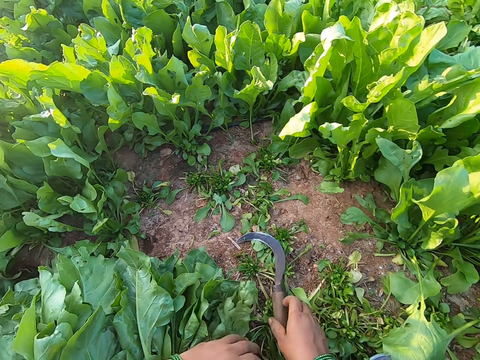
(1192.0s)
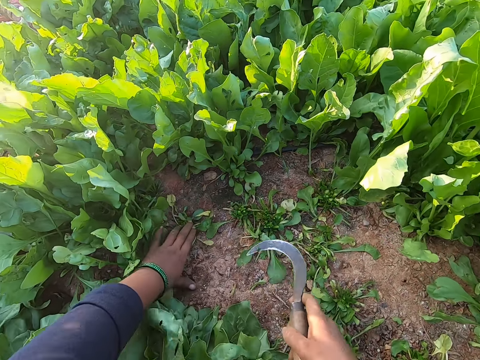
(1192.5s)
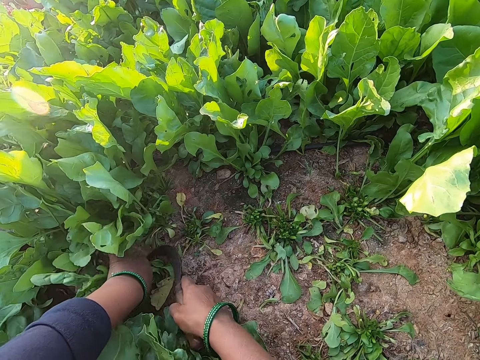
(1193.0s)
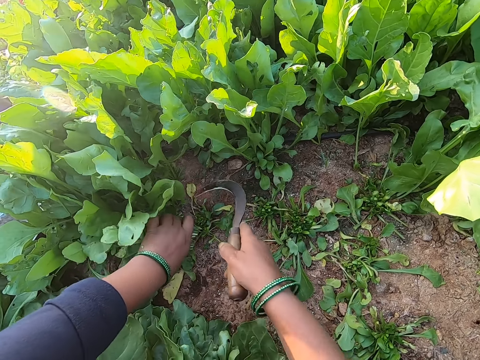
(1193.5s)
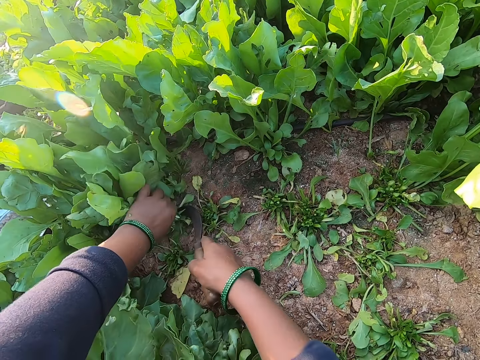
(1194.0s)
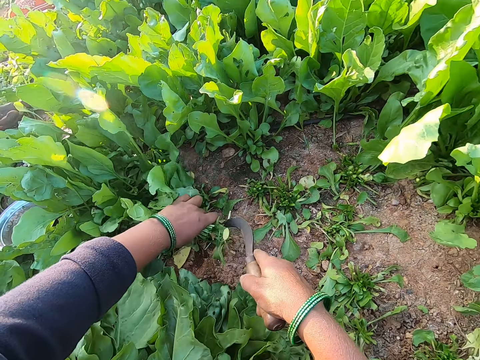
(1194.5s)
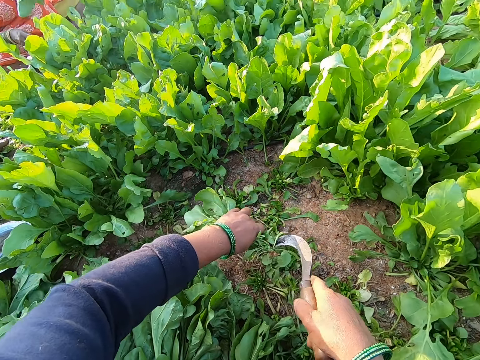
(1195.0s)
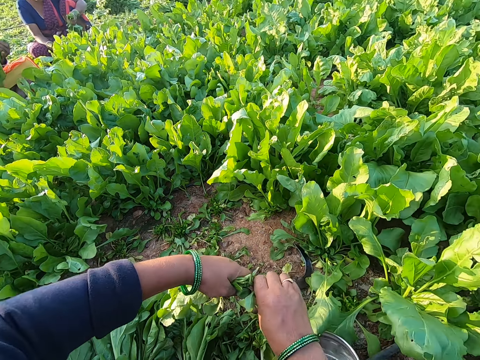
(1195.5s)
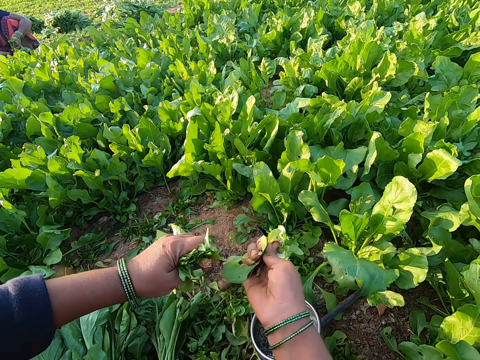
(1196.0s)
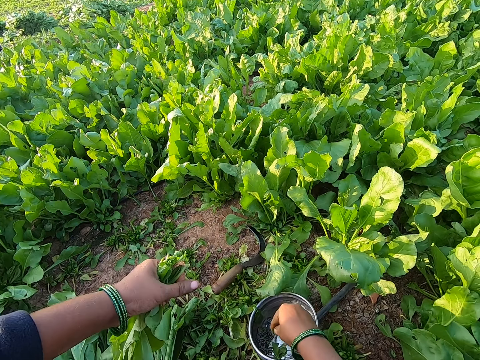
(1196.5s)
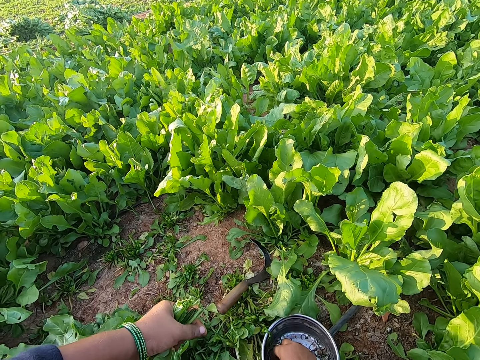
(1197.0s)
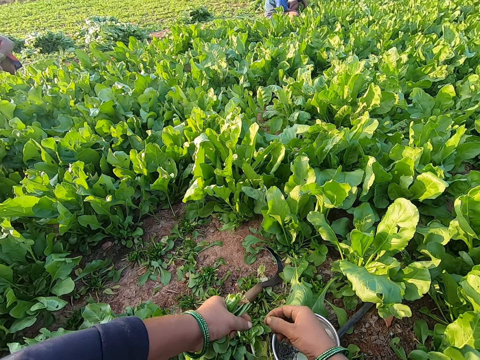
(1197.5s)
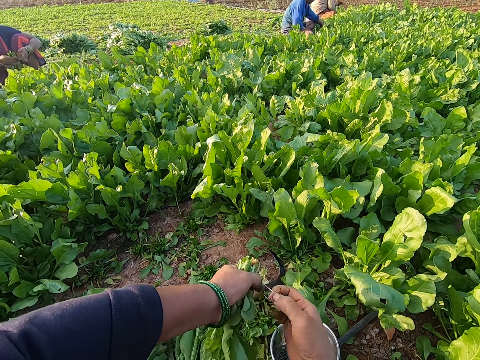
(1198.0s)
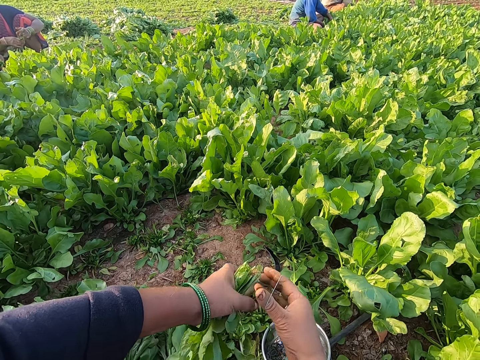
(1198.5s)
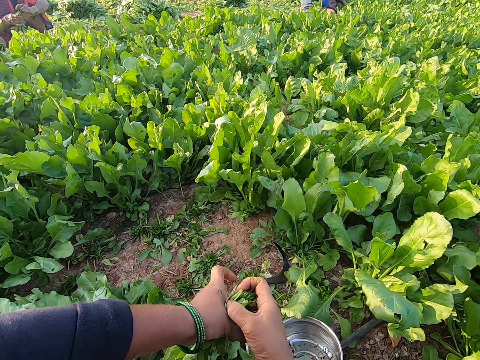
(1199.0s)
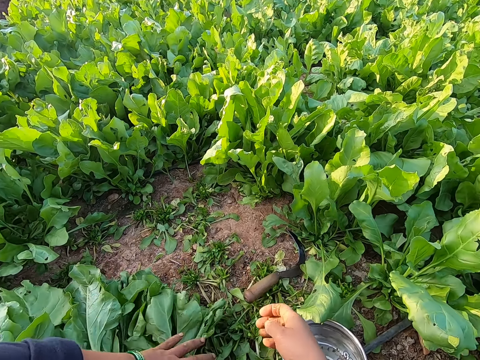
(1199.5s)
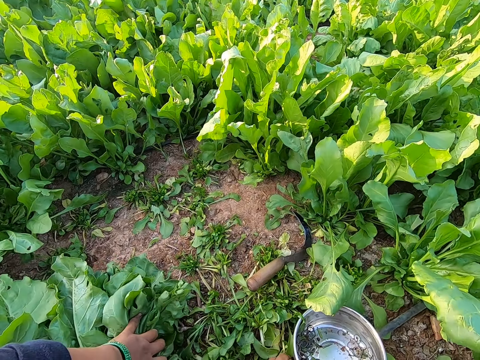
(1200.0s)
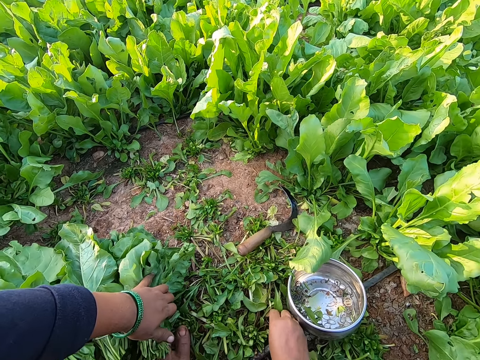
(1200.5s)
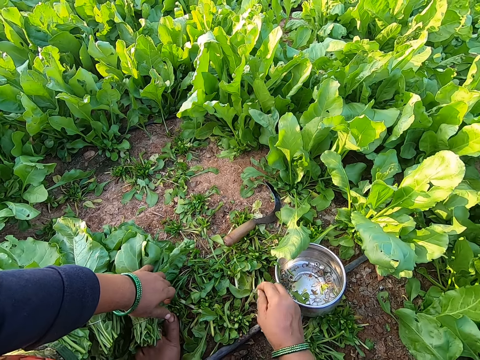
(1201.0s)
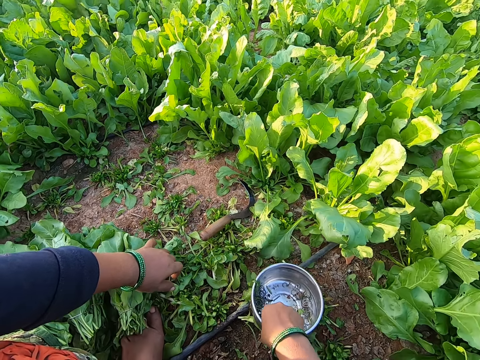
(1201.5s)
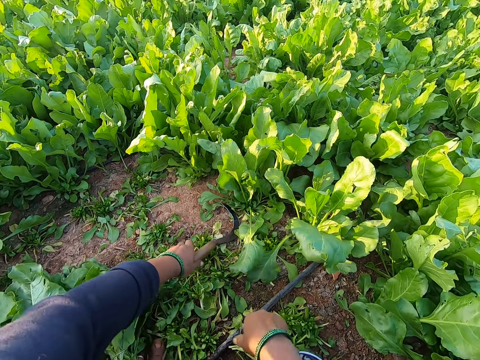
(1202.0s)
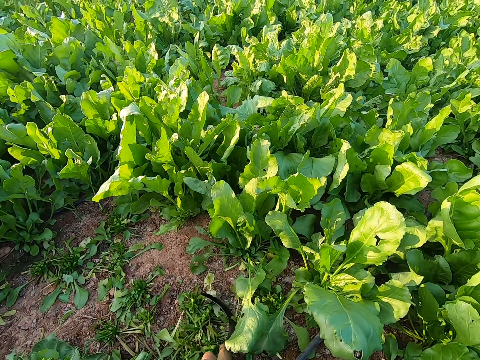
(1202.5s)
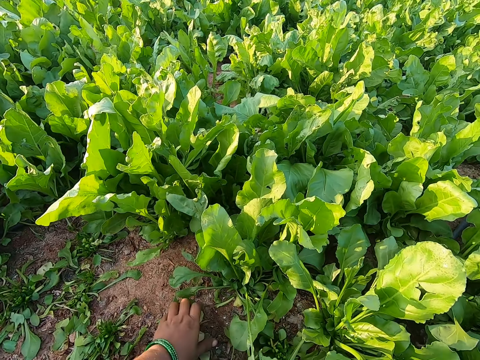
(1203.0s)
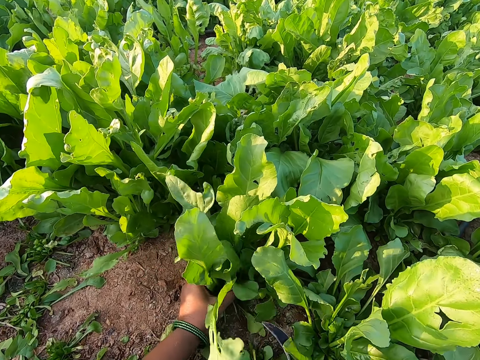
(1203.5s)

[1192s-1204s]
The camera wearer drops the spinach in her left hand on the pile of spinach on the ground. She picks the sickle from the ground with her right hand. She holds some spinach on the ground with her left hand. She cuts the spinach in her left hand with the sickle in her right hand. She holds some spinach on the ground with her left hand. She cuts the spinach in her left hand with the sickle in her right hand. She drops the sickle in her right hand on the ground. She breaks off the stem of the spinach in her left hand with her right hand. She cuts the spinach. She drops the spinach stem in her right hand on the ground. She takes a rubber band from the bowl on the ground with her right hand. She holds the rubber band with both hands. She expands the rubber band in her hands with her right hand. She binds the spinach in her left hand with the rubber band in her right hand. She drops the spinach in her left hand on the pile of spinach on the ground. She pushes the tin. She picks a rubber band from the ground with her right hand. She drops the rubber band in her right hand in the bowl on the ground. She repositions the bowl on the ground with her right hand. She picks the sickle from the ground with her left hand. She passes the sickle from her left hand to her right hand. She holds some spinach on the ground with her left hand.

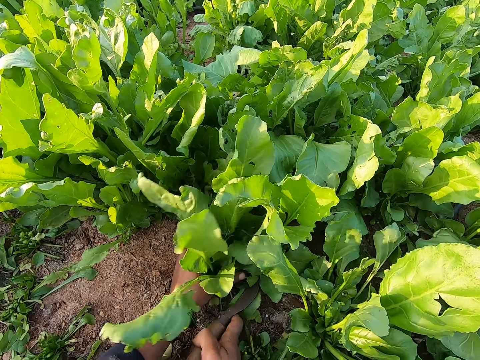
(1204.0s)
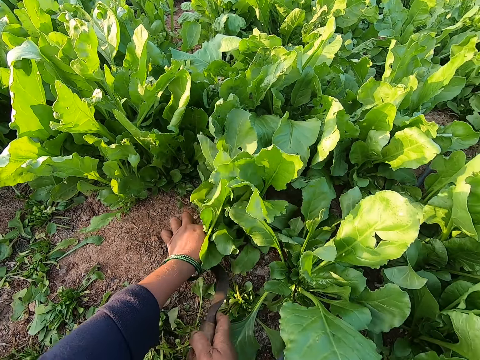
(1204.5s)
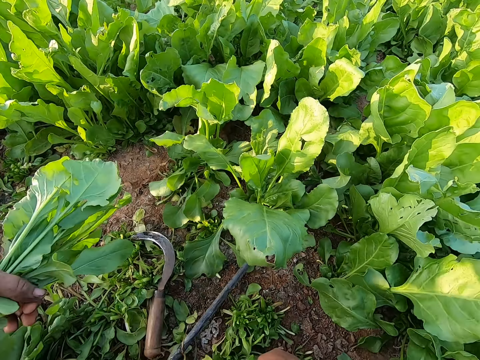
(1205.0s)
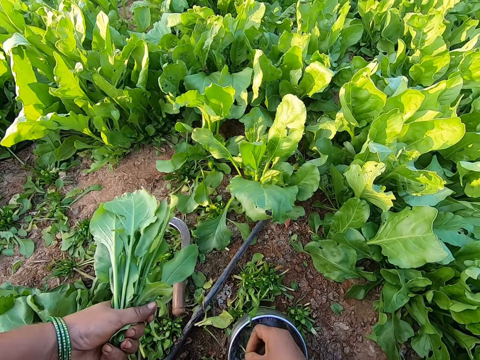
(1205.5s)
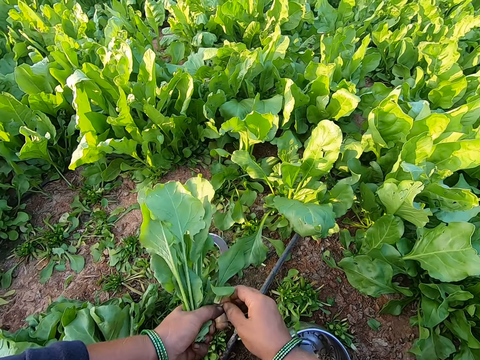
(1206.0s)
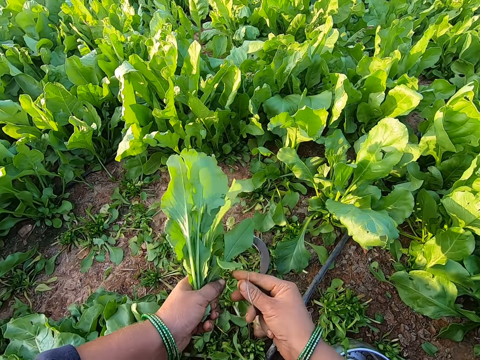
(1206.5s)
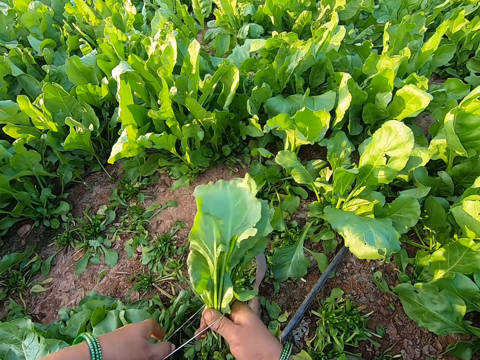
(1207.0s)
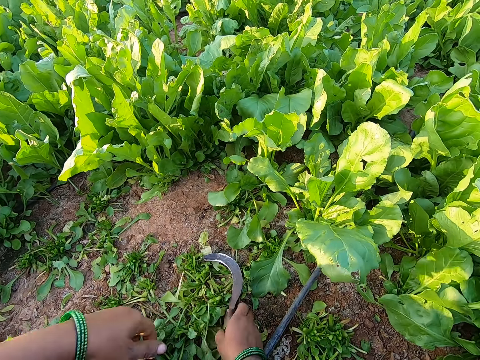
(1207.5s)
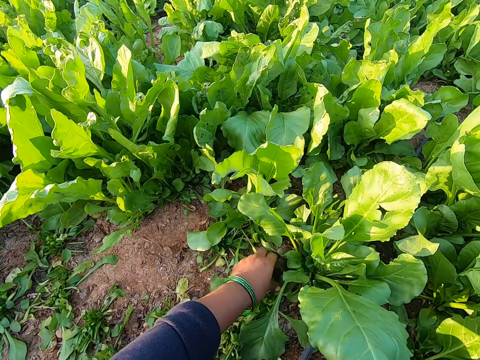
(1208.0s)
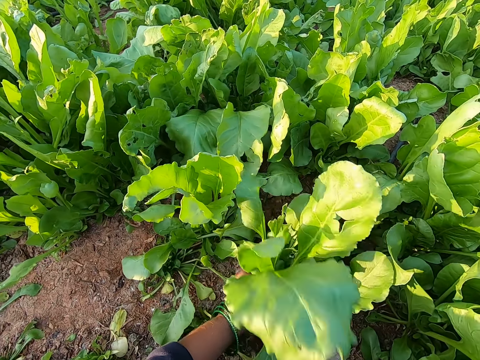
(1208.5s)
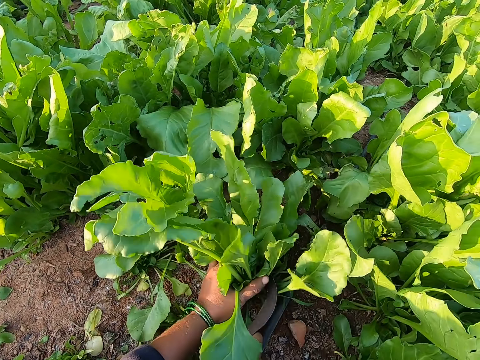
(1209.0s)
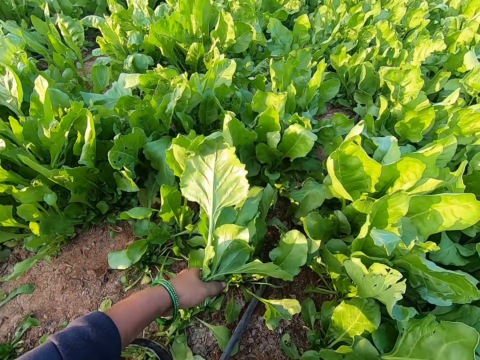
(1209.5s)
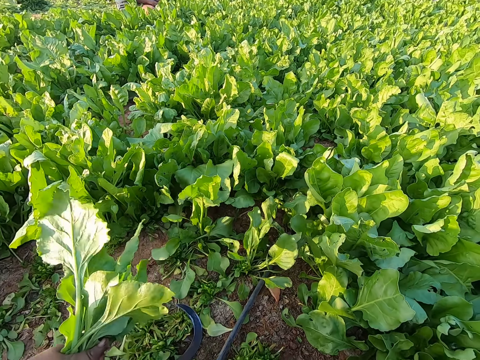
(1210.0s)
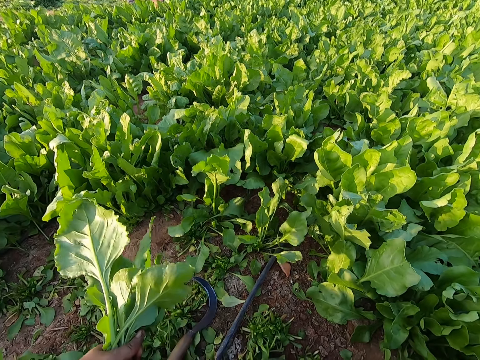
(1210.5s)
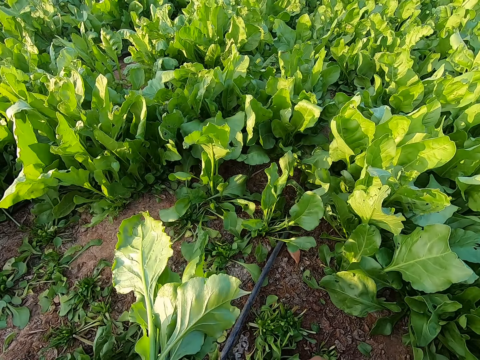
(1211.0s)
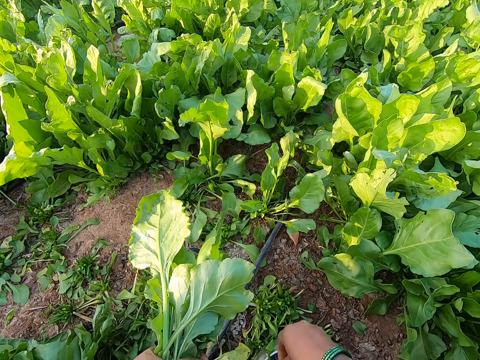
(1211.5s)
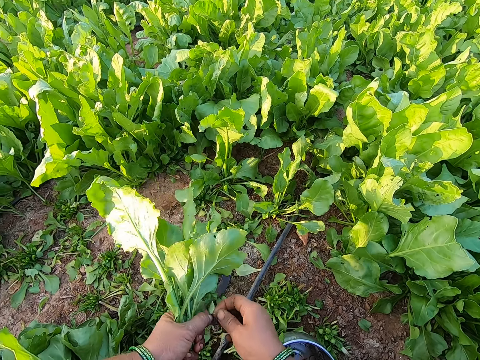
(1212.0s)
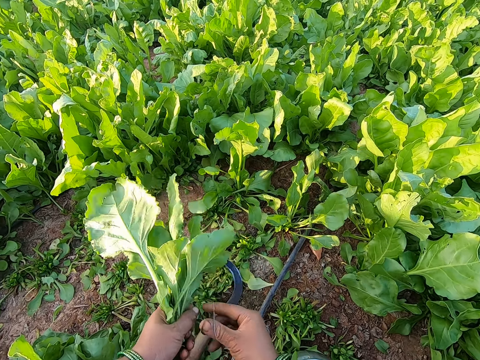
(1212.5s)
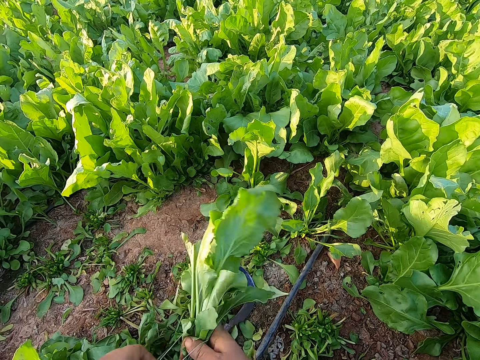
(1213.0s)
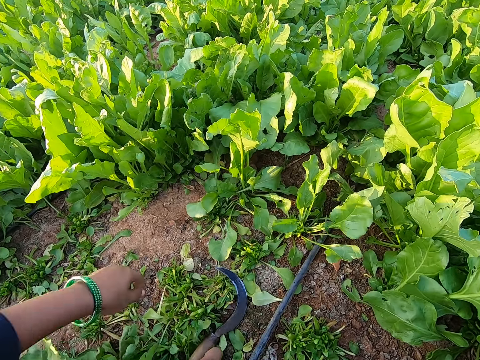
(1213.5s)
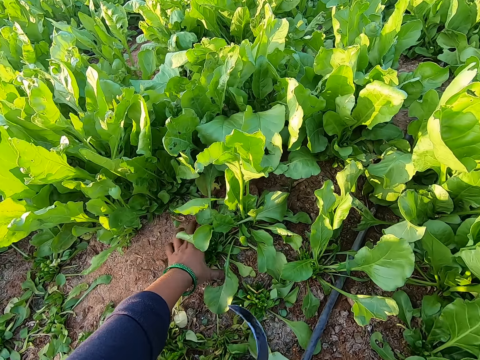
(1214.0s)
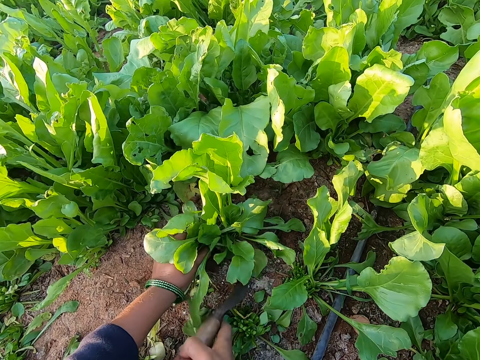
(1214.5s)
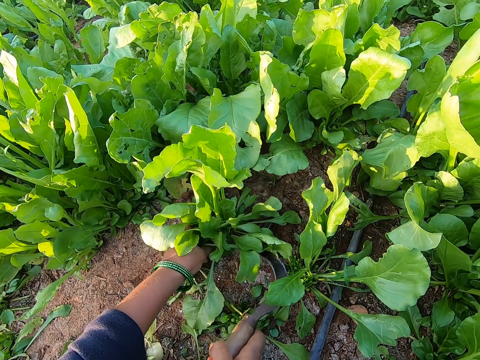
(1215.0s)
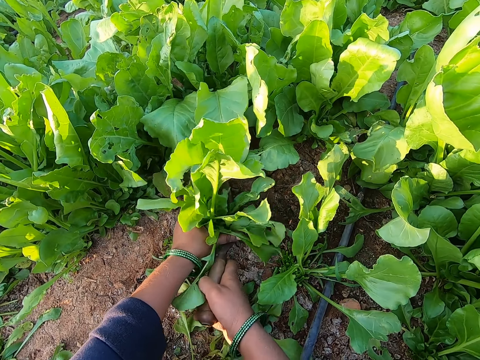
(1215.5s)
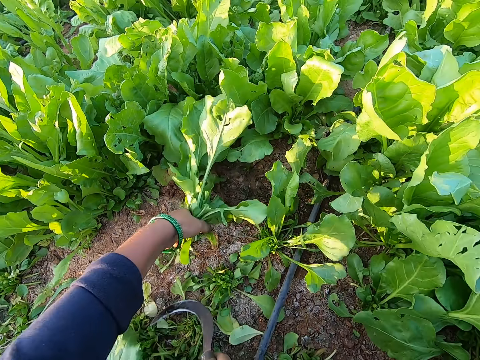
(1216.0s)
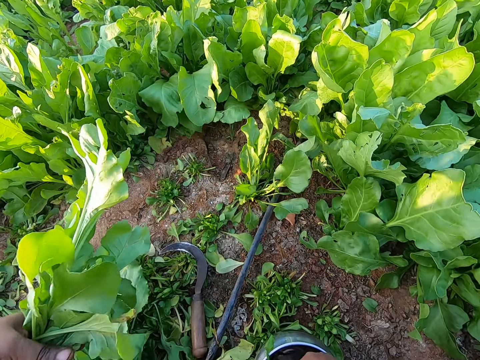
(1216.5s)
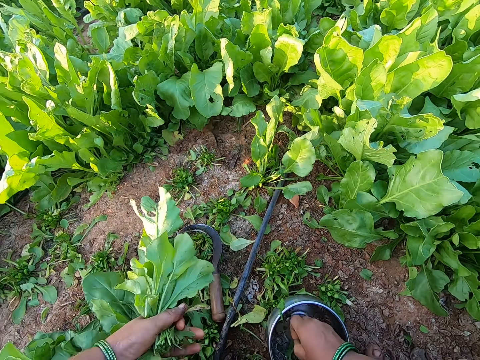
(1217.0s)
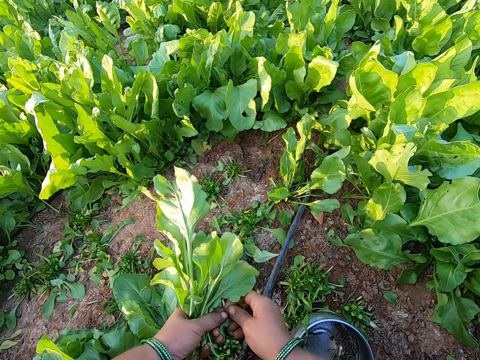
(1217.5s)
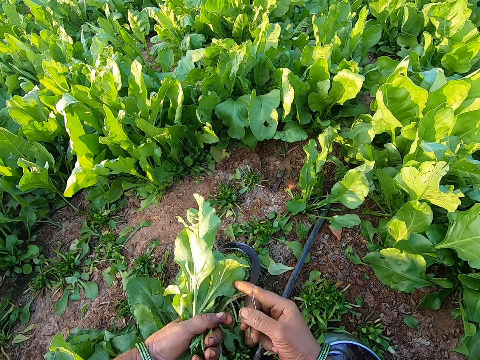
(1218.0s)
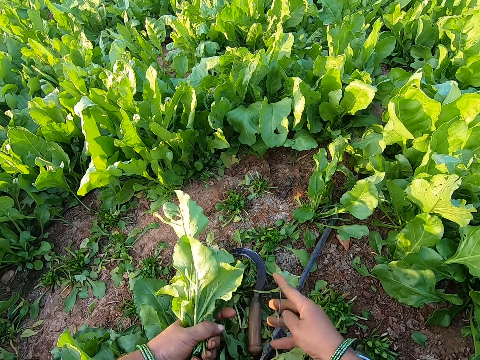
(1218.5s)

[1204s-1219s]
The camera wearer holds the spinach. She cuts the spinach in her left hand with the sickle in her right hand. She drops the sickle in her right hand on the ground. She takes a rubber band from the bowl on the ground with her right hand. She holds the rubber band with both hands. She expands the rubber band in her hands with her right hand. She passes the spinach from her left hand to her right hand. She binds the spinach in her right hand with the rubber band with both hands. She passes the spinach from her right hand to her left hand. She drops the spinach in her left hand on the pile of spinach on the ground. She picks the sickle from the ground with her right hand. She holds some spinach on the ground with her left hand. She cuts the spinach in her left hand with the sickle in her right hand. She takes a rubber band from the bowl on the ground with her right hand. She holds the rubber band with both hands. She expands the rubber band in her hands with her right hand. She passes the spinach from her left hand to her right hand. She binds the spinach in her right hand with the rubber band with both hands. She drops the spinach in her right hand on the pile of spinach on the ground. She picks the sickle from the ground with her right hand. She holds some spinach on the ground with her left hand. She cuts the spinach in her left hand with the sickle in her right hand. She drops the sickle in her right hand on the ground. She takes a rubber band from the bowl on the ground with her right hand. She holds the rubber band with both hands. She expands the rubber band in her hands with her right hand.
